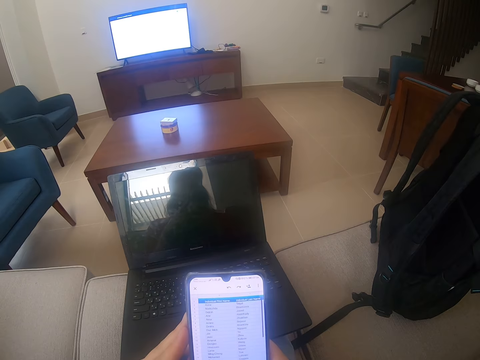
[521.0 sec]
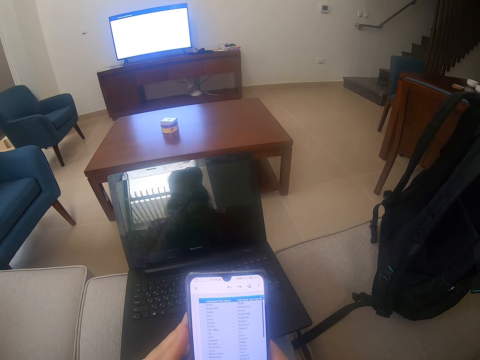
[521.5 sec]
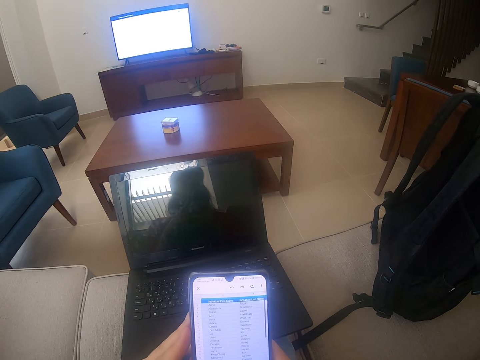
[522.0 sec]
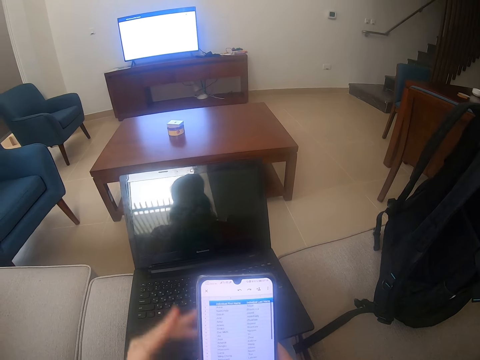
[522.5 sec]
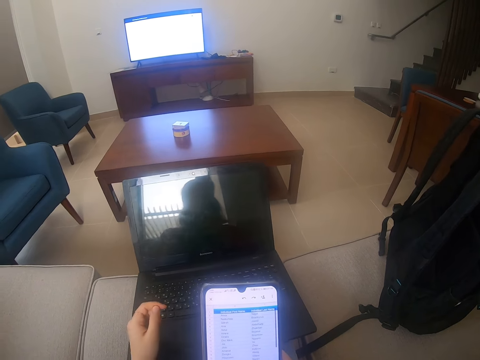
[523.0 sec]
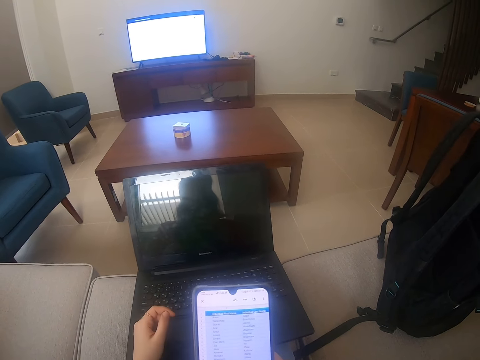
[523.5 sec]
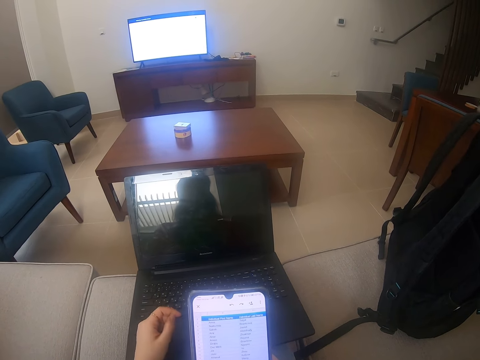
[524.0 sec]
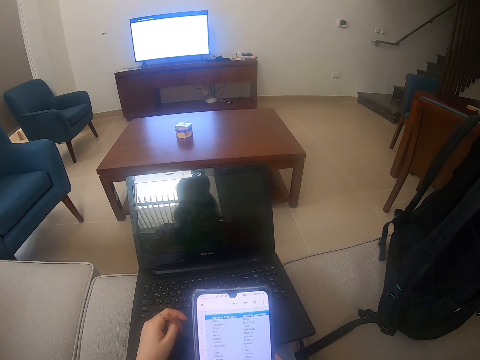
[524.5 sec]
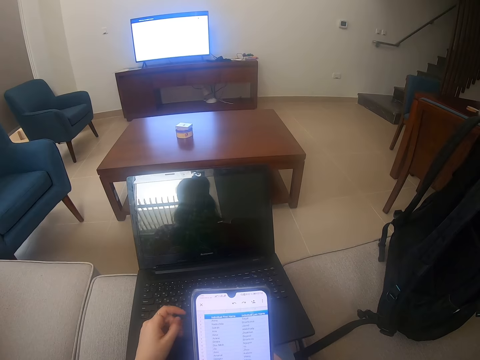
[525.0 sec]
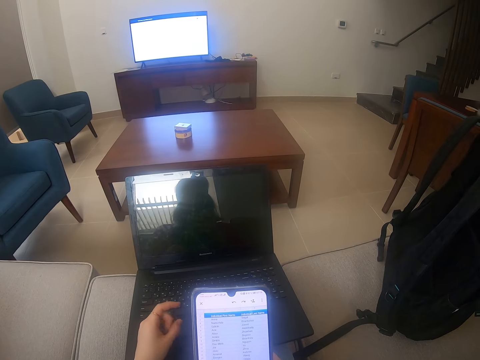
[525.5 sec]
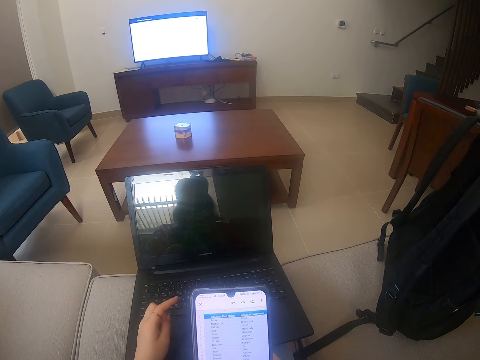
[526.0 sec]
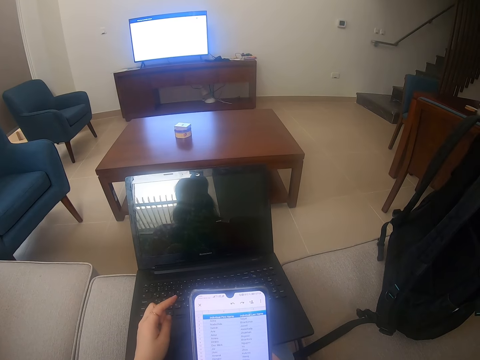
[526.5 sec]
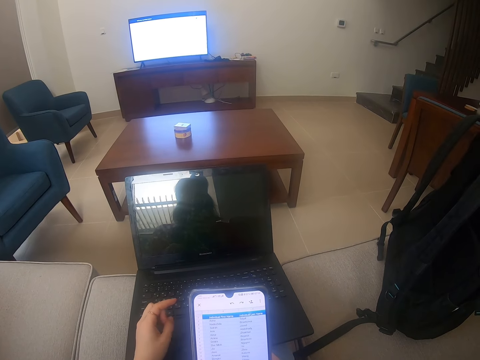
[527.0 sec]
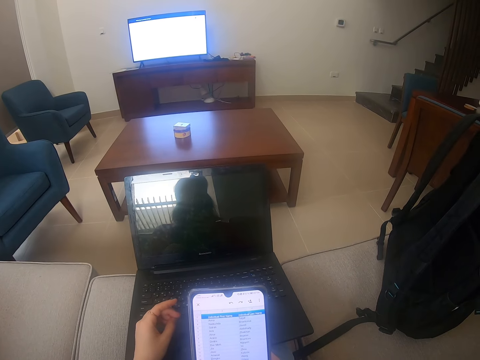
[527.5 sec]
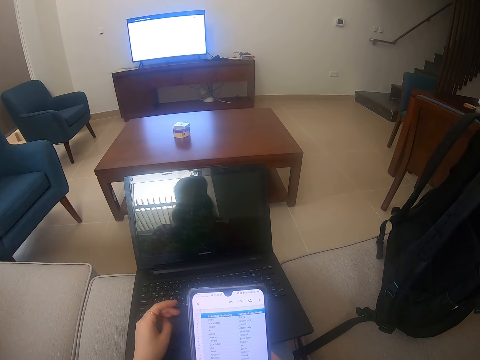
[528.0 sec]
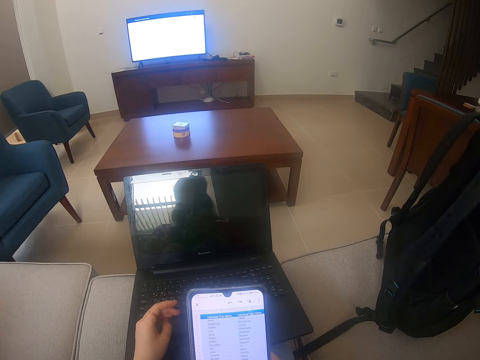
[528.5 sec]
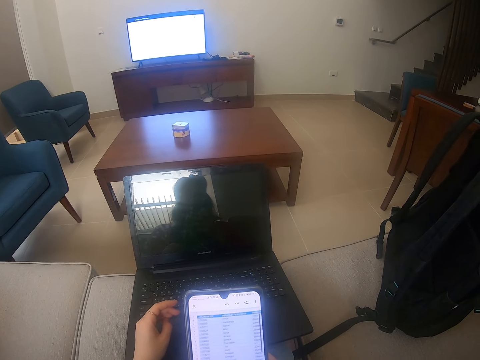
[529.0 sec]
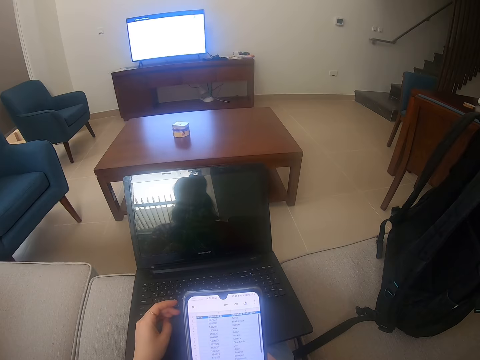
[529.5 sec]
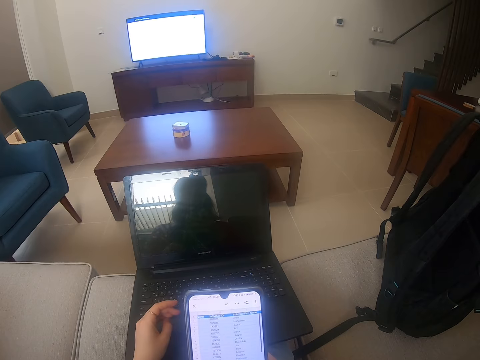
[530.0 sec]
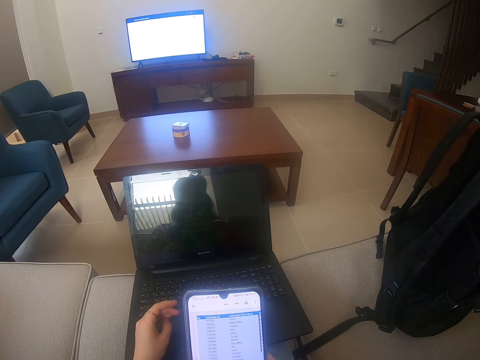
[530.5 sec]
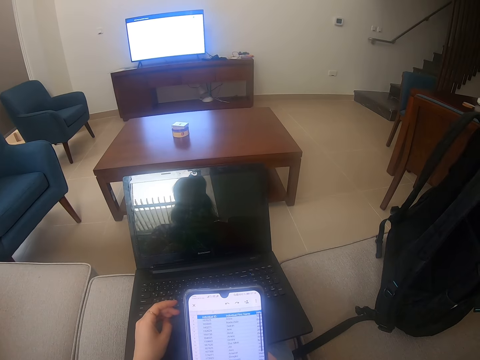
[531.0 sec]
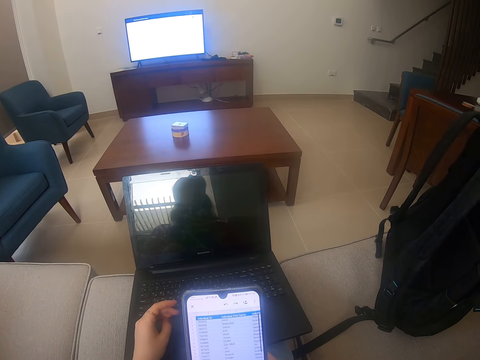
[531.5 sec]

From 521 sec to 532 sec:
The camera wearer puts the hands on the laptop. They scroll the phone.

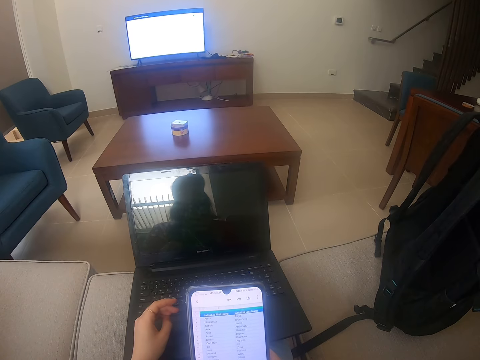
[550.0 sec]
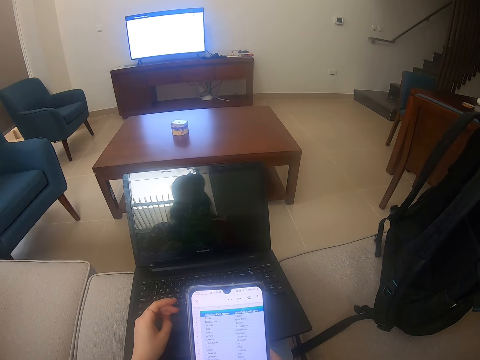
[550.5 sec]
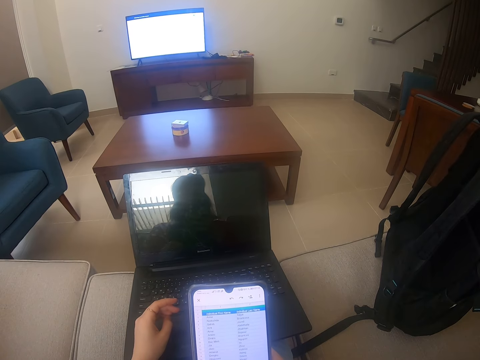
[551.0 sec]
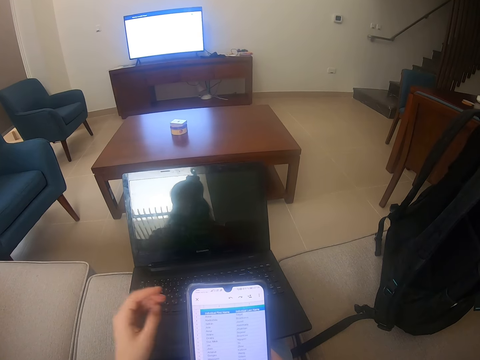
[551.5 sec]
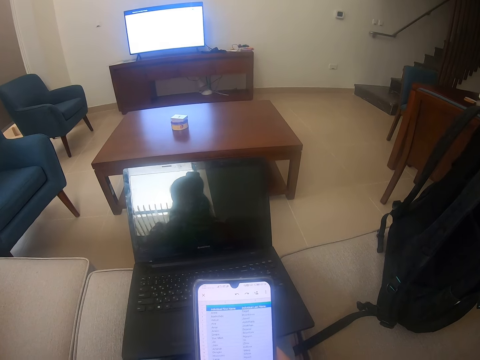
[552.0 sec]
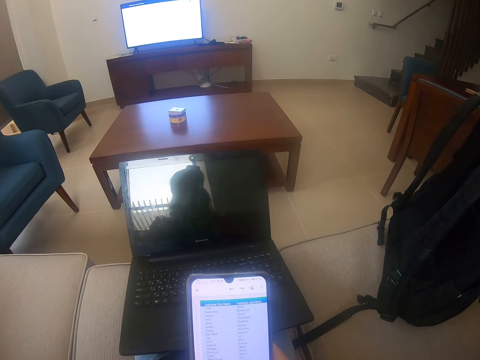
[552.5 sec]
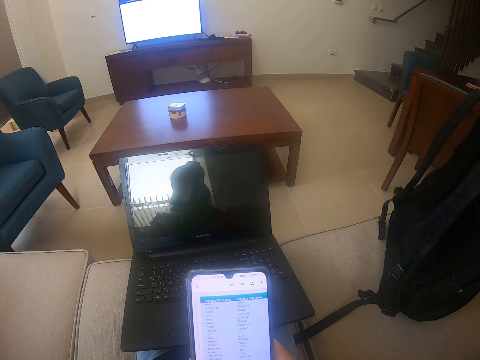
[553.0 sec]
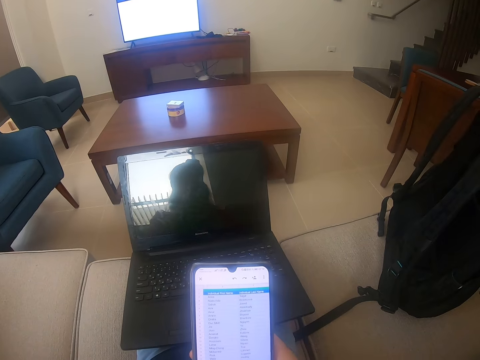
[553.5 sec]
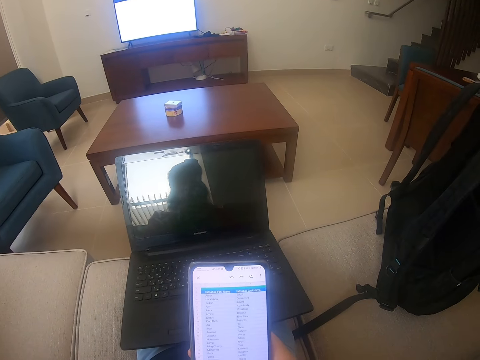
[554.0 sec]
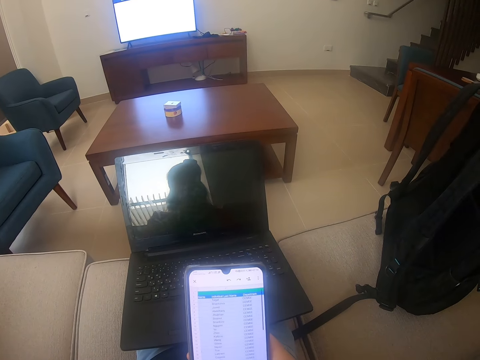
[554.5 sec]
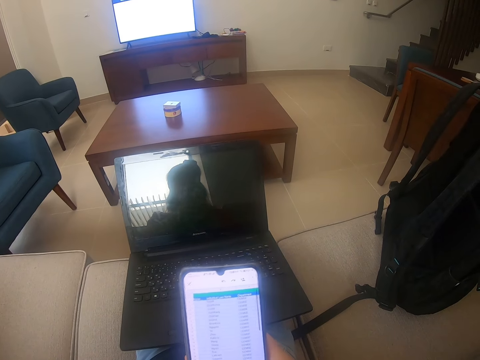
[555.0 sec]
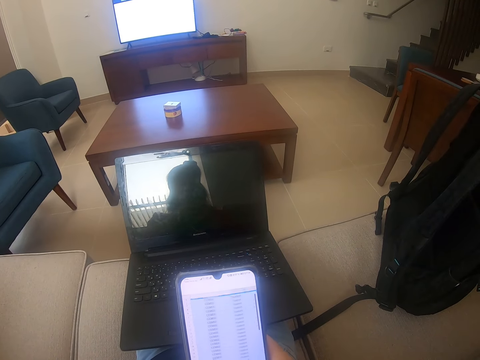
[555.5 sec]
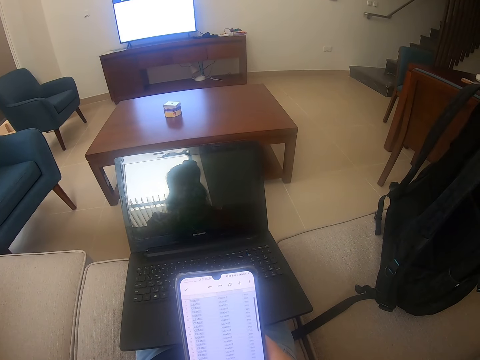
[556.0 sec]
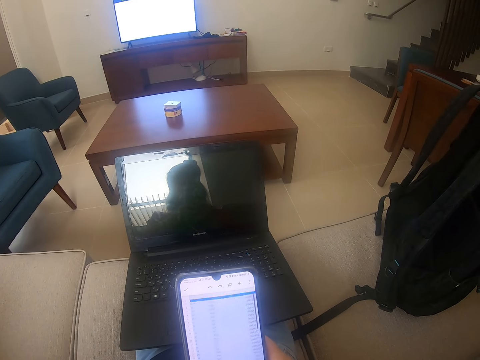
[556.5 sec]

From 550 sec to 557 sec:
The camera wearer lifts the hand. They scroll the phone.

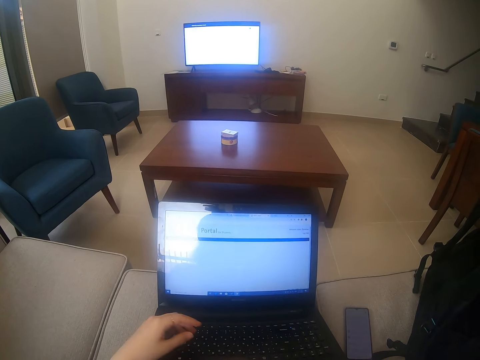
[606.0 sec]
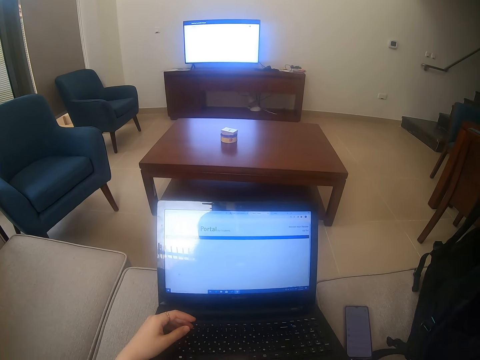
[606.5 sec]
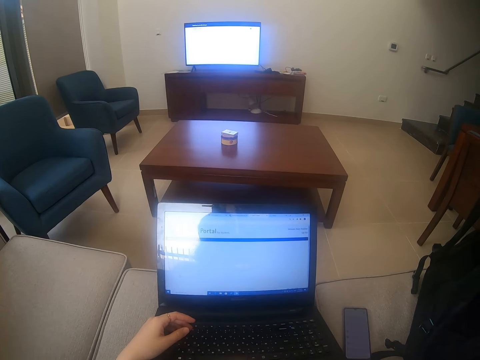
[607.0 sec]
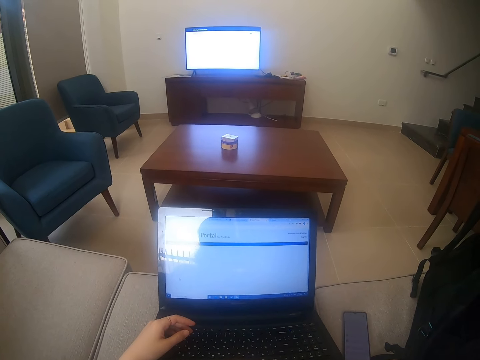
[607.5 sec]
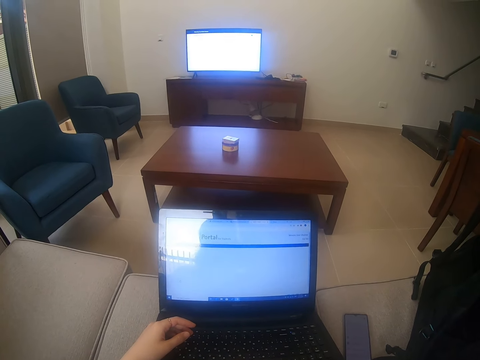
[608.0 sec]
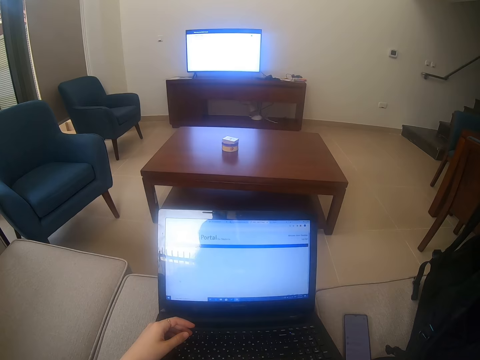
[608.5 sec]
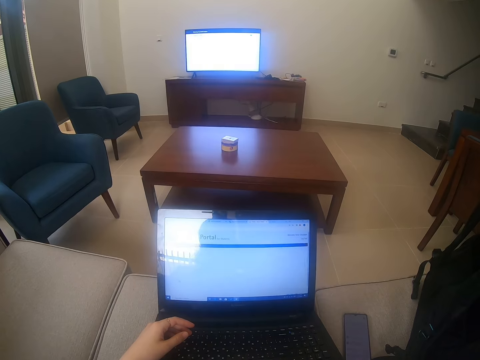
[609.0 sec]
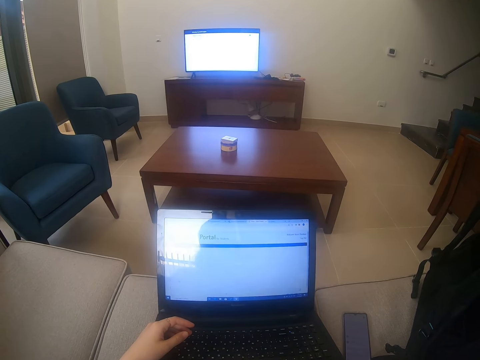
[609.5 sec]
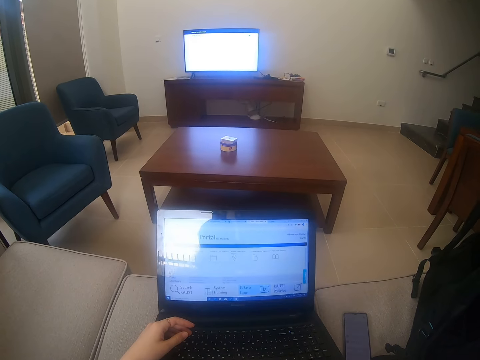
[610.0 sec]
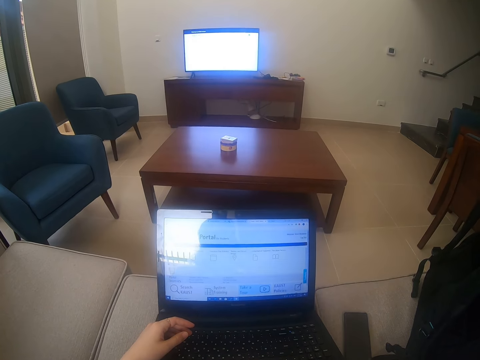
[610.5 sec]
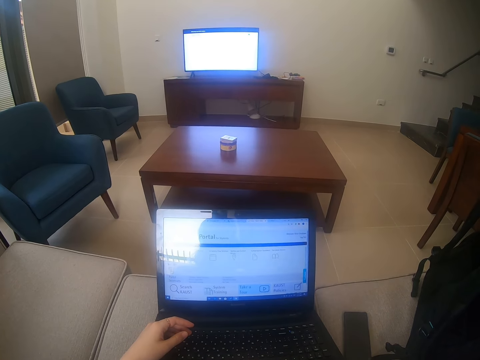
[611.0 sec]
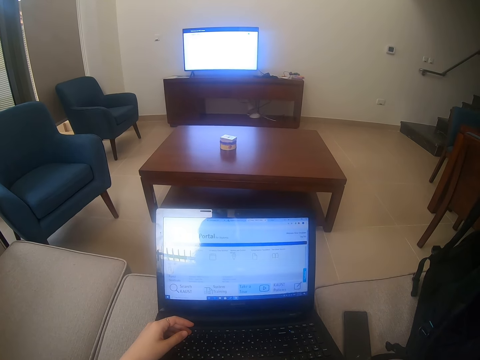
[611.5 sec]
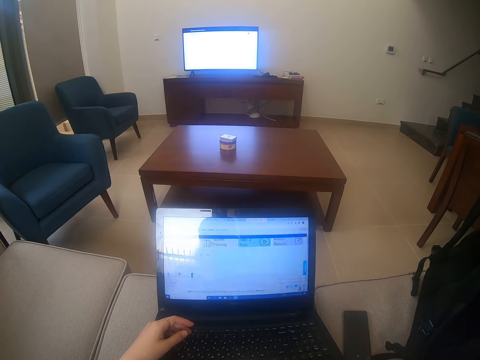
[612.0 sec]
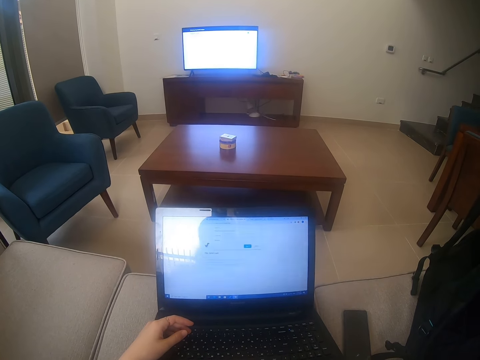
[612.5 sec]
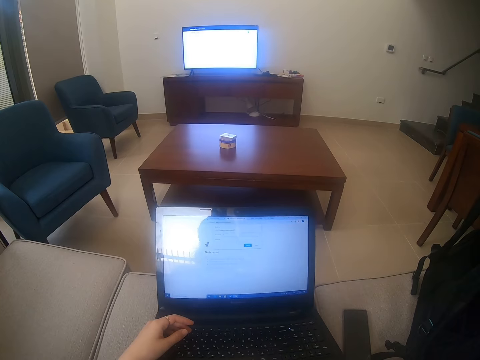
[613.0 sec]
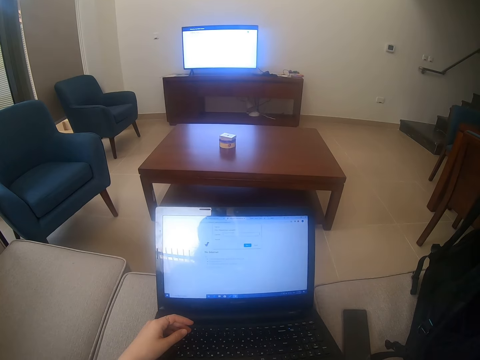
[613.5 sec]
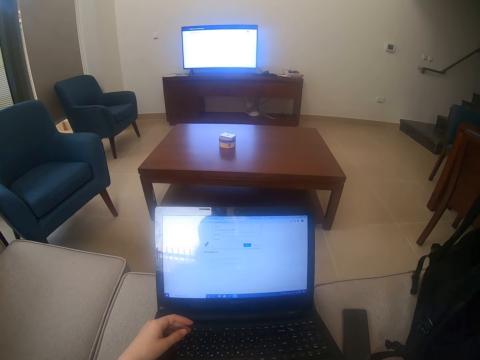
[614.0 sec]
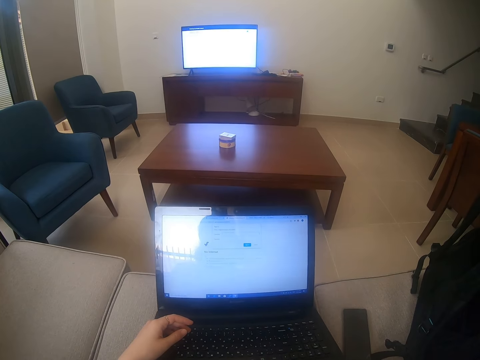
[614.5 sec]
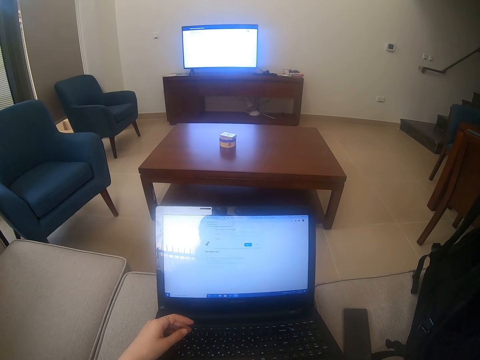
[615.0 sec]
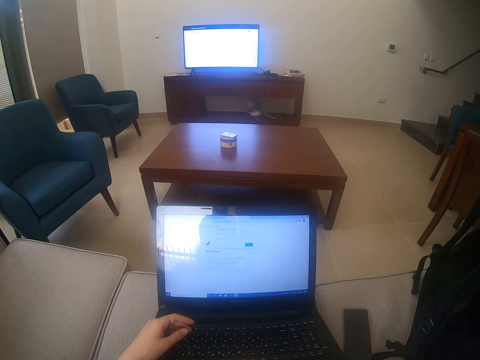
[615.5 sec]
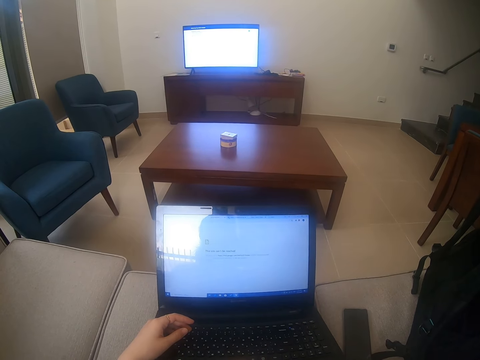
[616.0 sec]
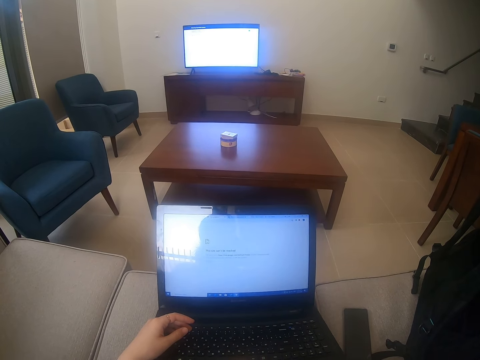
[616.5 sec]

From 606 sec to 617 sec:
The camera wearer types on the laptop.
